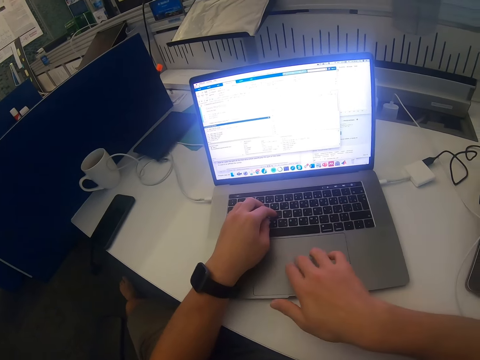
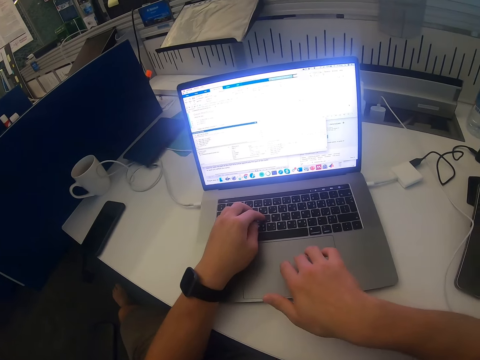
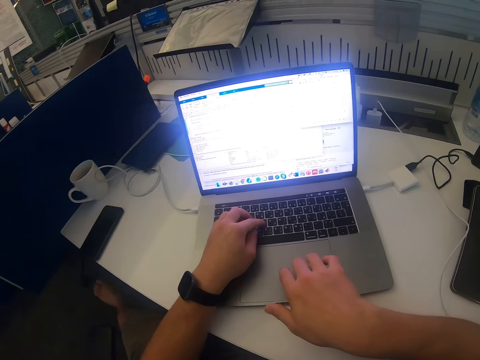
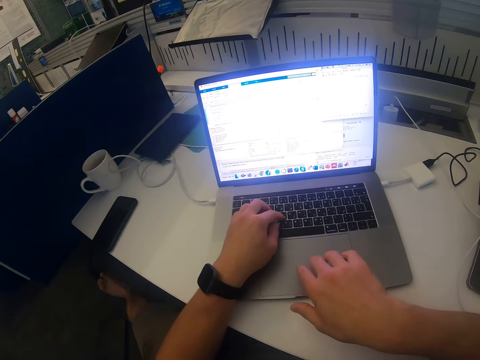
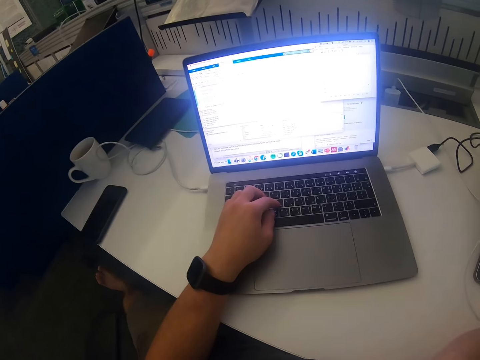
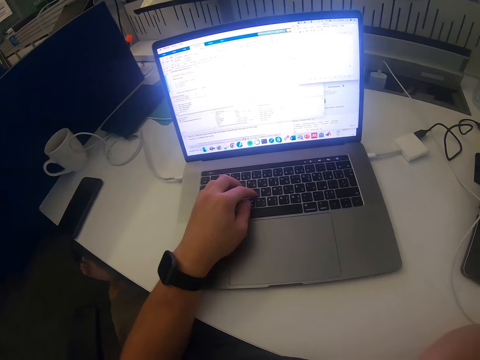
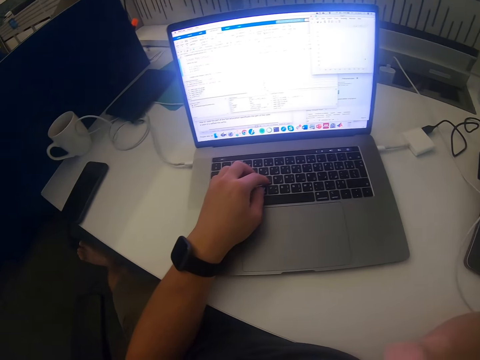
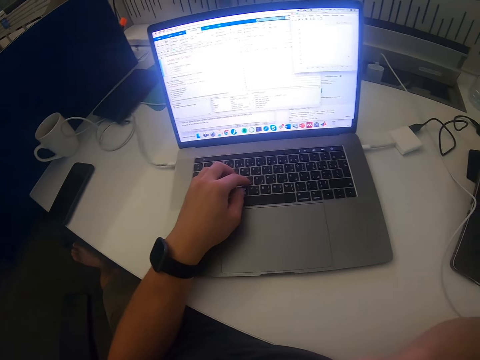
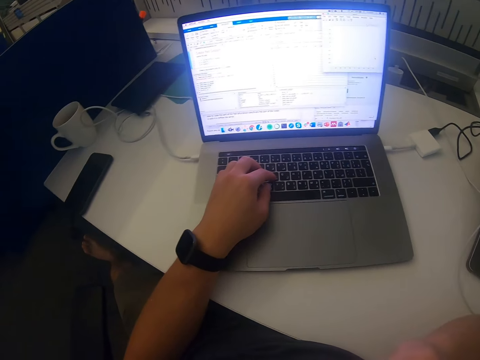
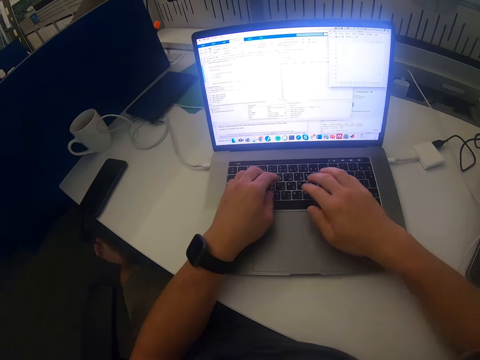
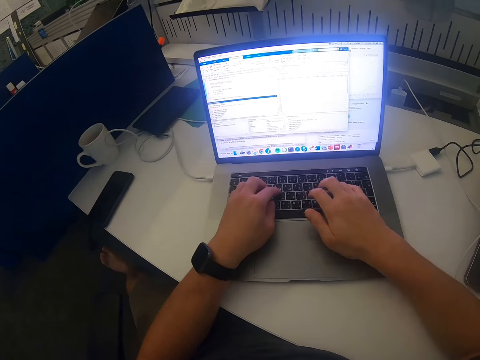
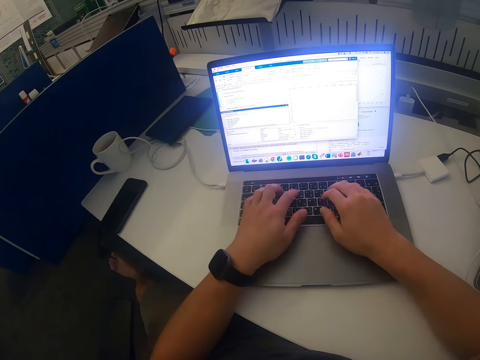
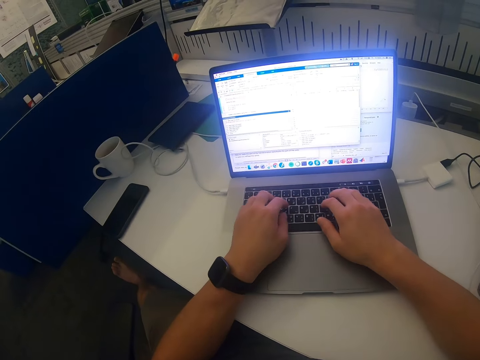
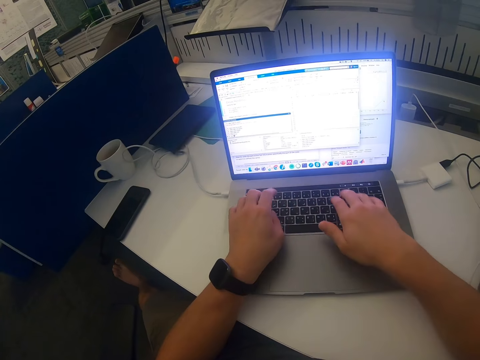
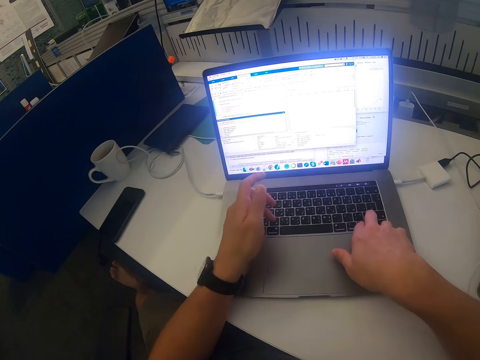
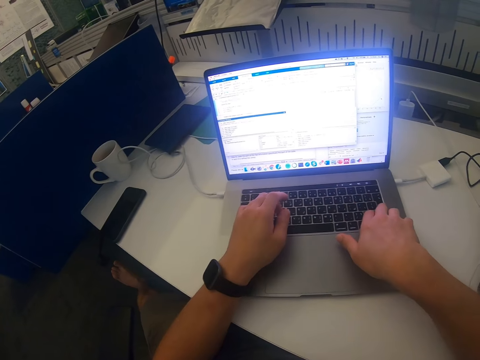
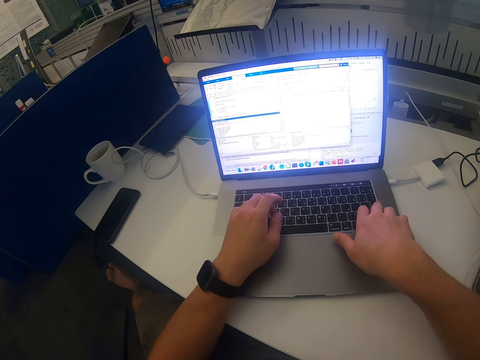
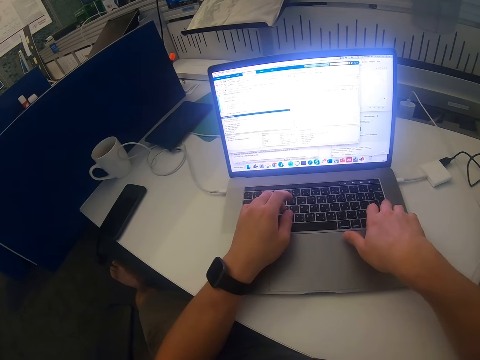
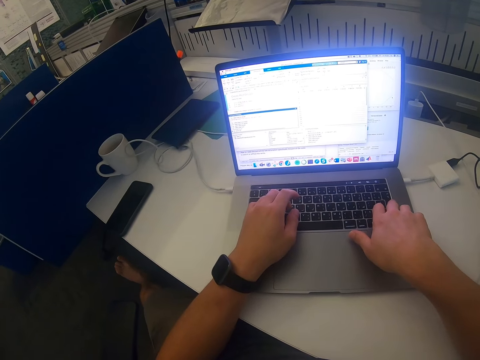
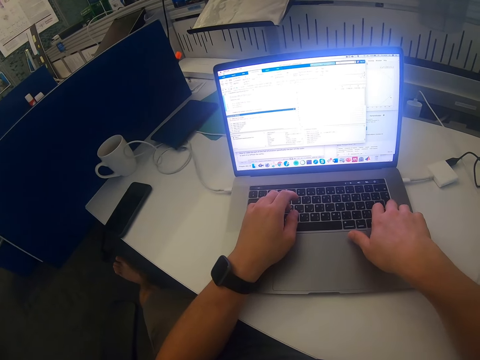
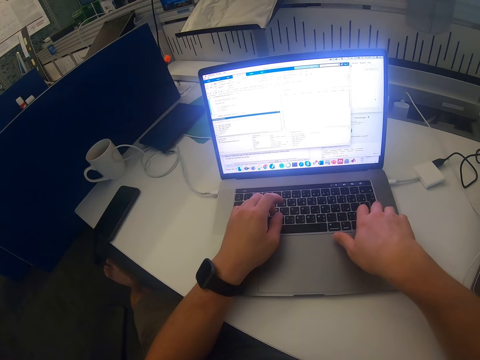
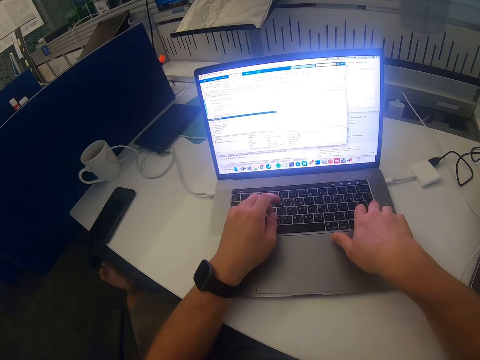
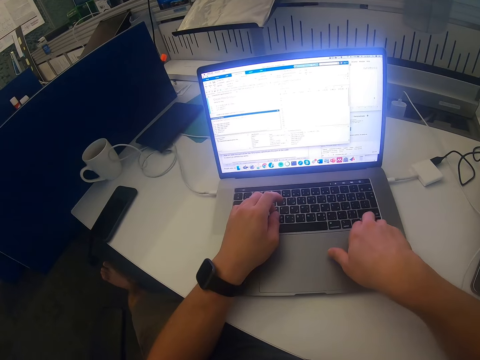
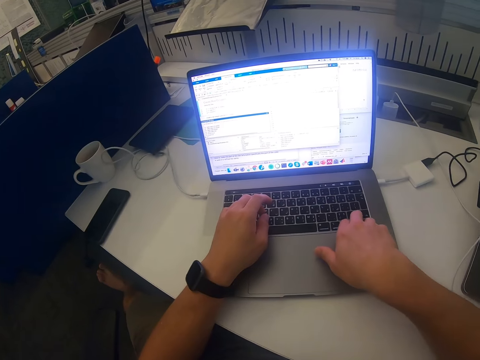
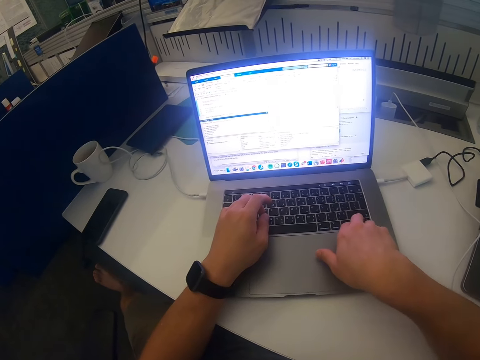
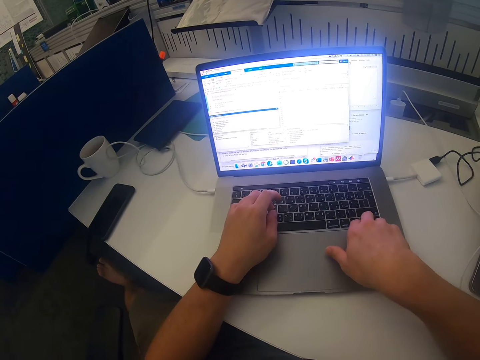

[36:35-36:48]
The camera wearer touches the touchpad with the right hand. They swing the right hand. They remove the hand from the laptop. They touch something. They swing the right hand. They put the right hand on the keyboard. They use the laptop. They press the keyboard with both hands.

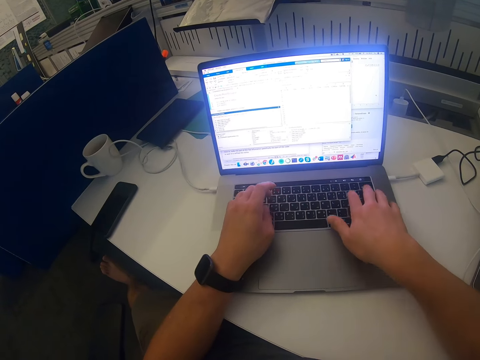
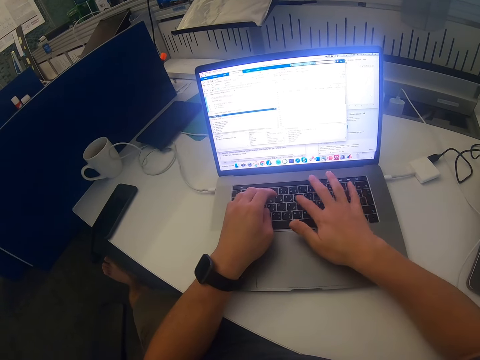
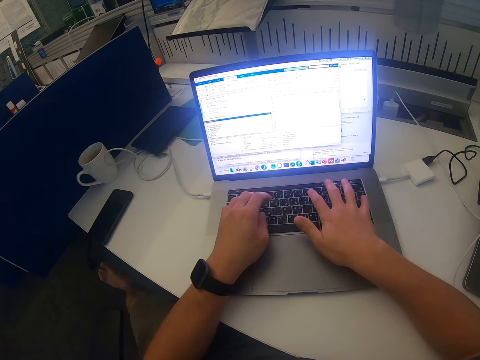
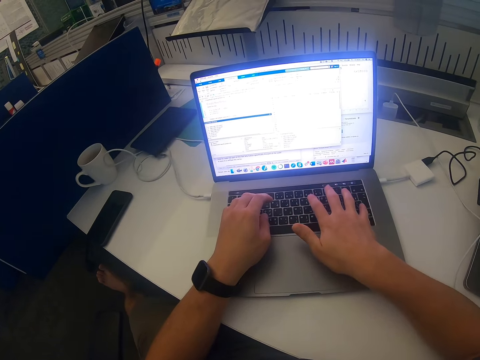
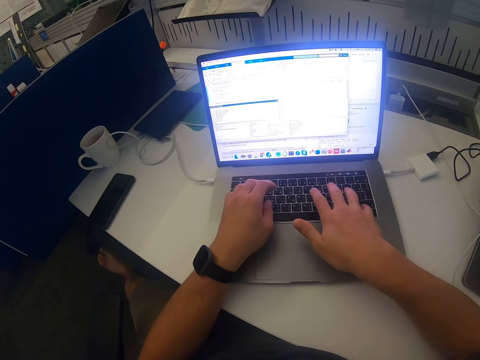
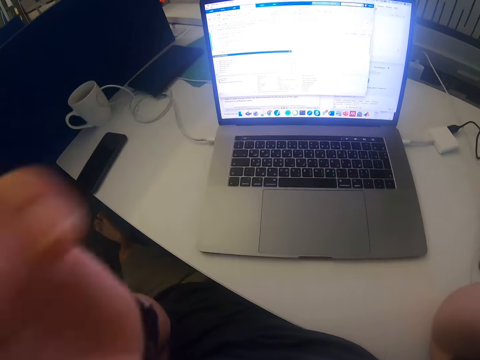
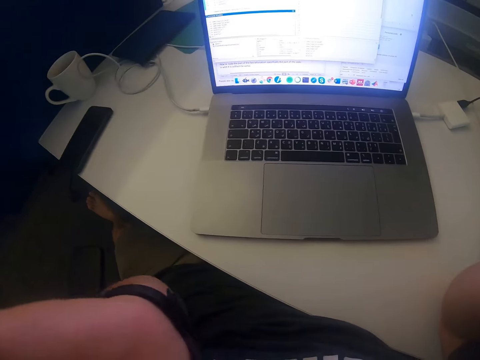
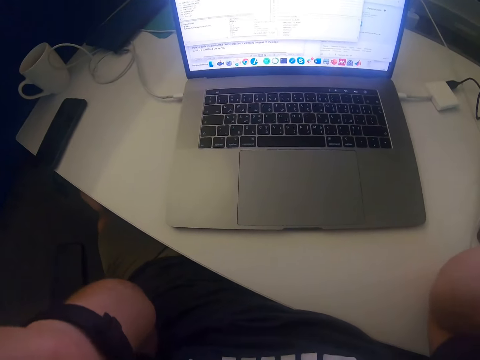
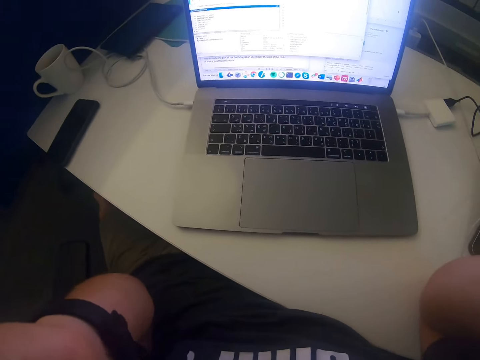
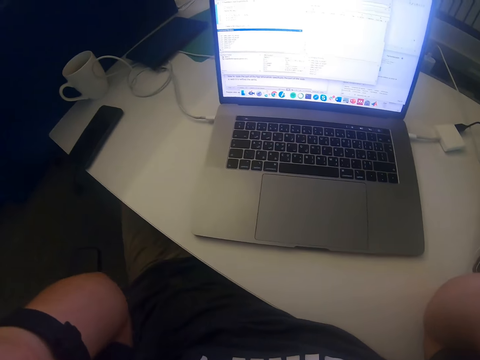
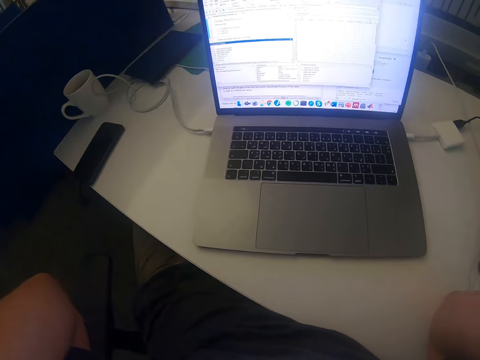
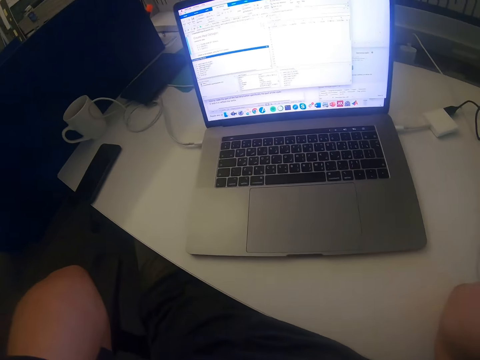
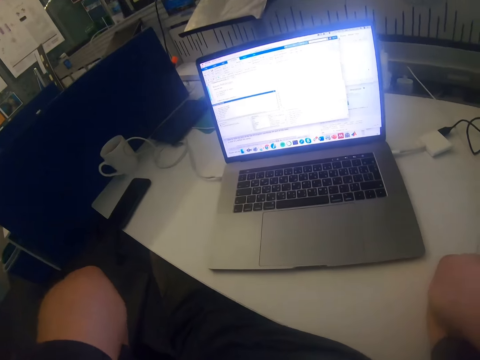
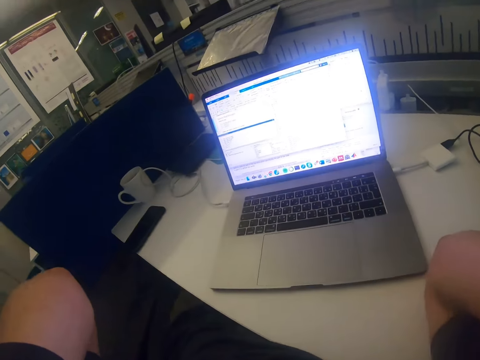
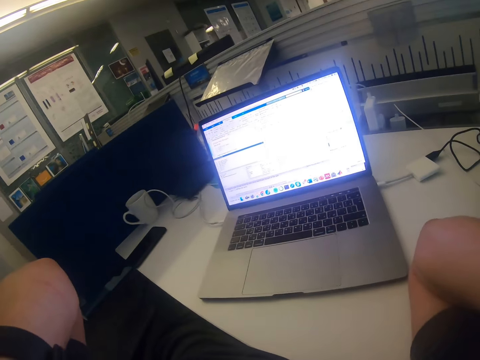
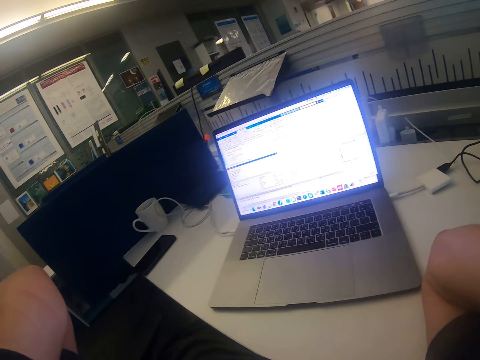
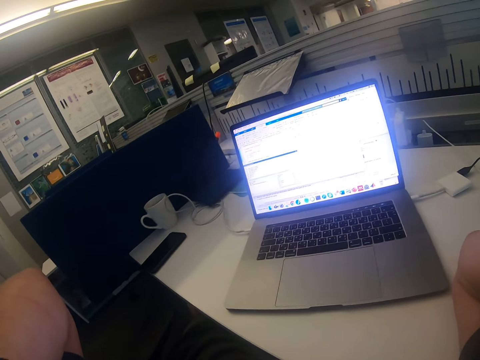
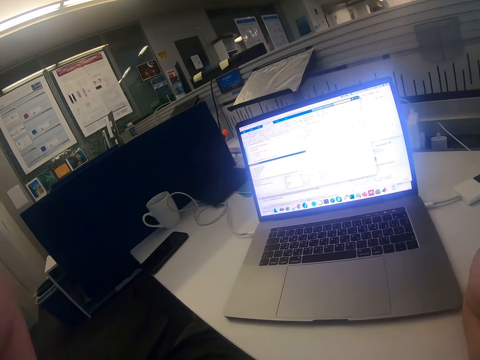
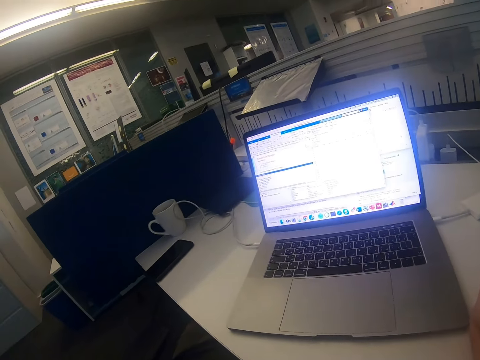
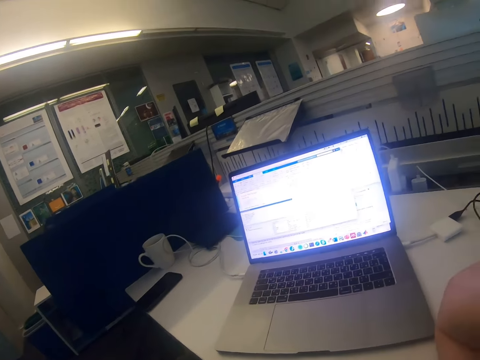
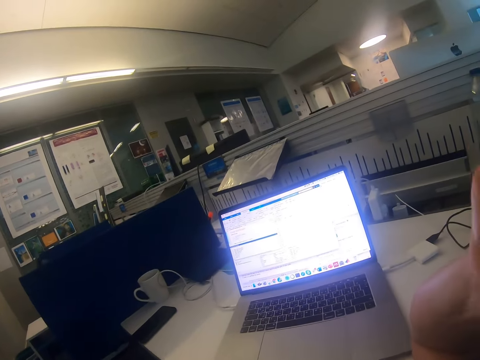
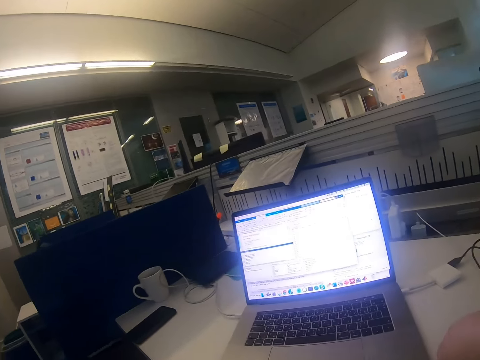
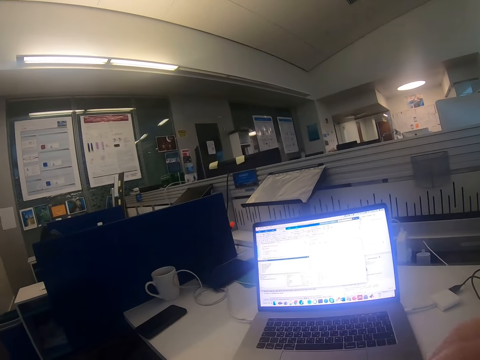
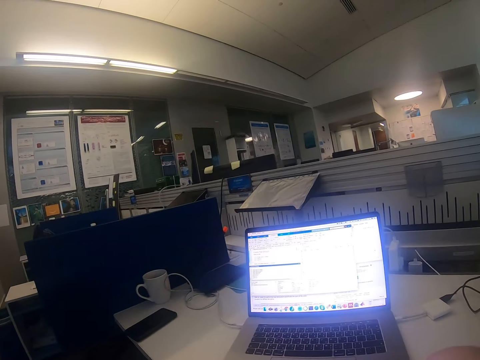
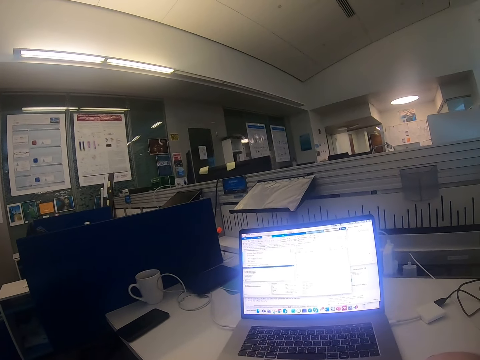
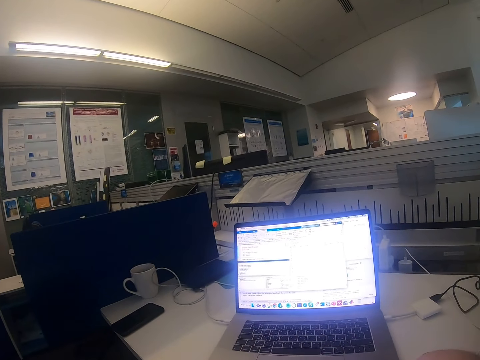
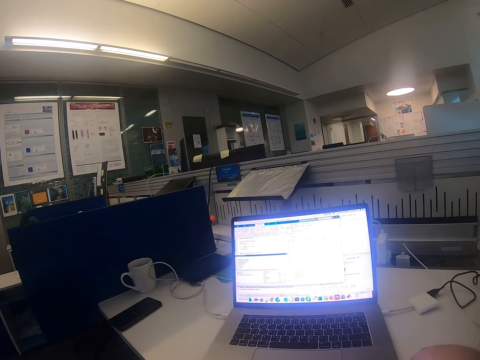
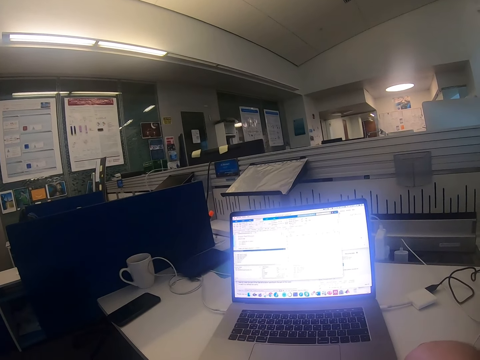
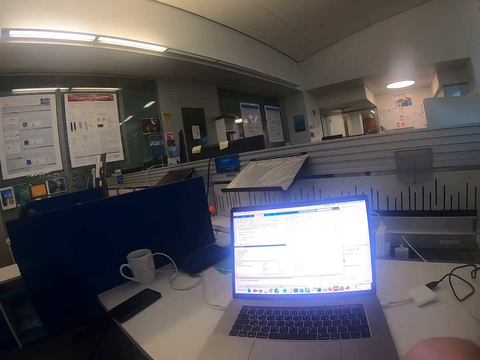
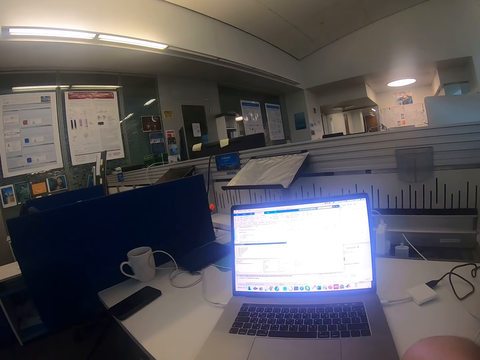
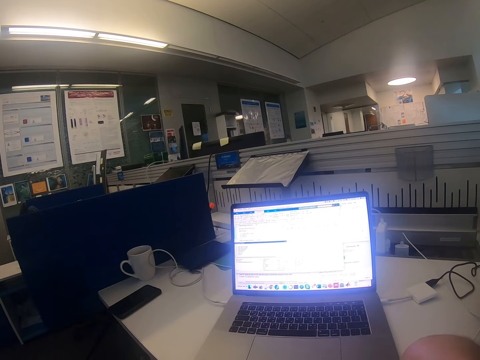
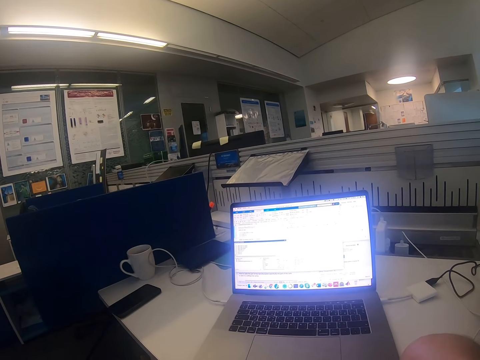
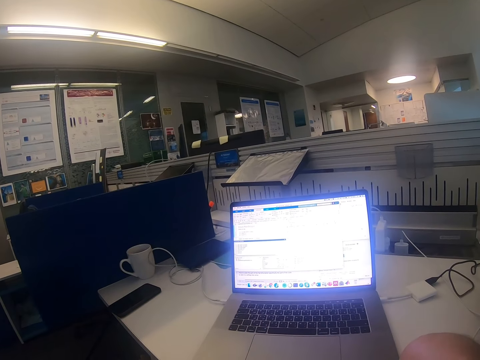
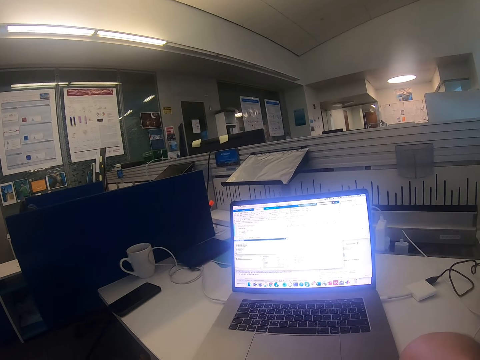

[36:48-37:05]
The camera wearer swings both hands. They raise both hands. They touch something.
